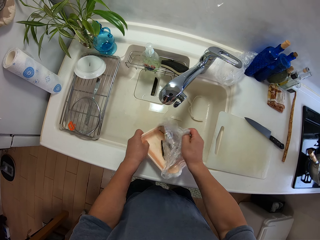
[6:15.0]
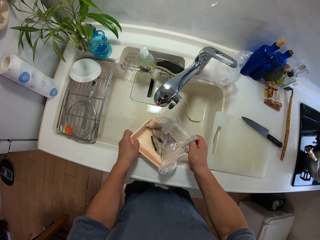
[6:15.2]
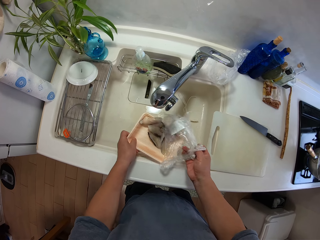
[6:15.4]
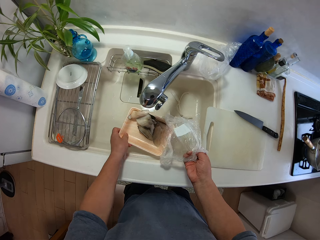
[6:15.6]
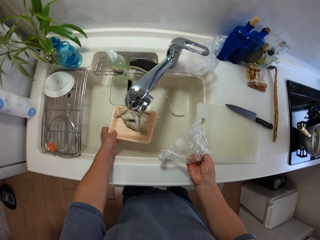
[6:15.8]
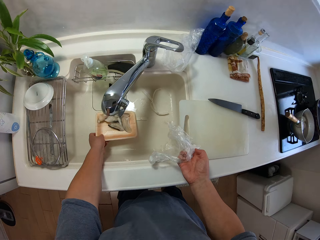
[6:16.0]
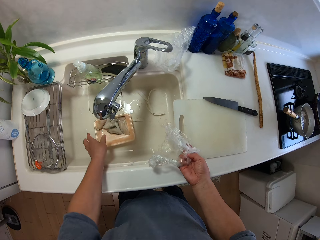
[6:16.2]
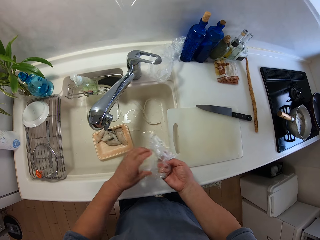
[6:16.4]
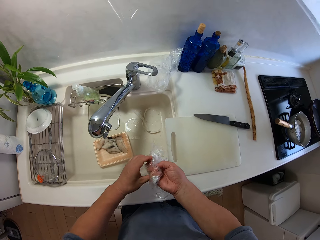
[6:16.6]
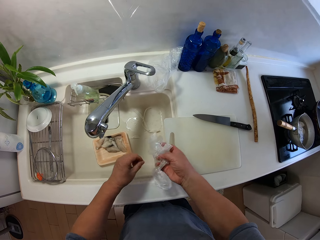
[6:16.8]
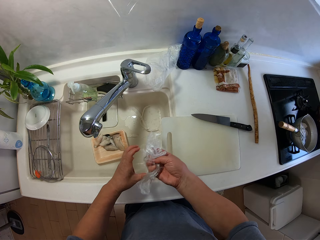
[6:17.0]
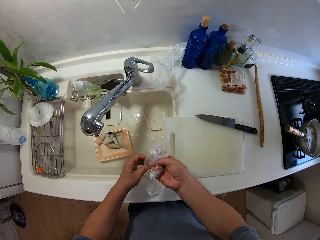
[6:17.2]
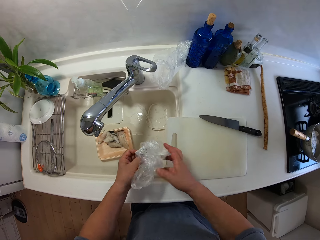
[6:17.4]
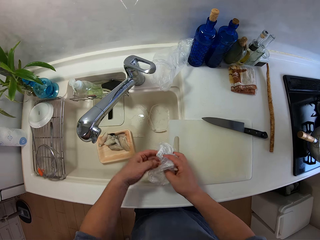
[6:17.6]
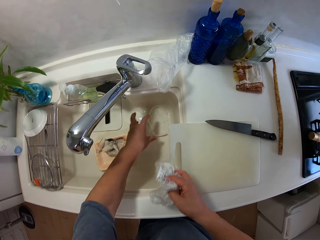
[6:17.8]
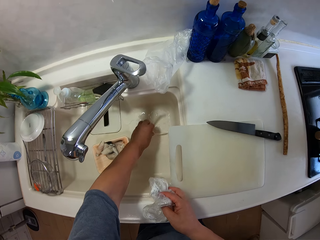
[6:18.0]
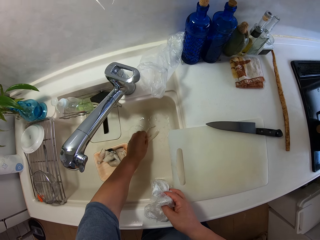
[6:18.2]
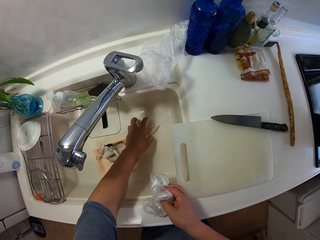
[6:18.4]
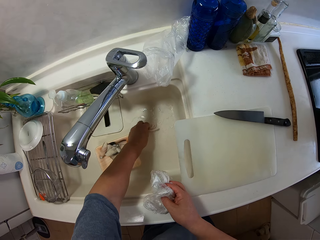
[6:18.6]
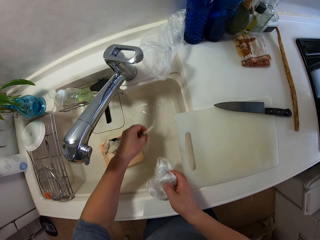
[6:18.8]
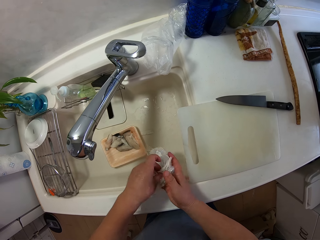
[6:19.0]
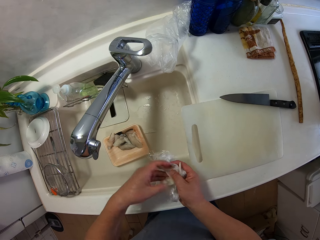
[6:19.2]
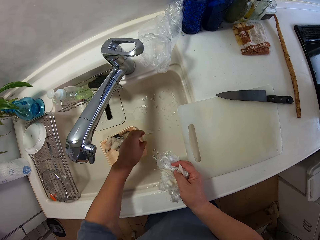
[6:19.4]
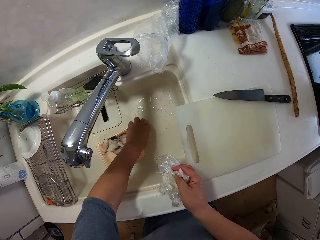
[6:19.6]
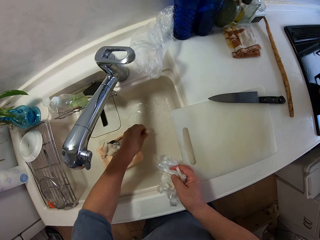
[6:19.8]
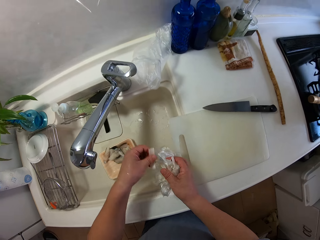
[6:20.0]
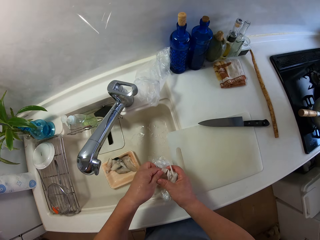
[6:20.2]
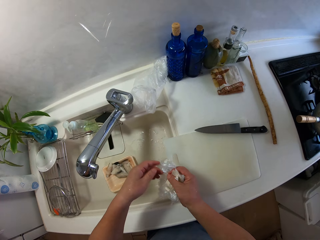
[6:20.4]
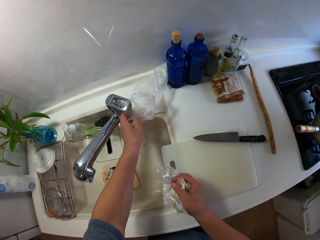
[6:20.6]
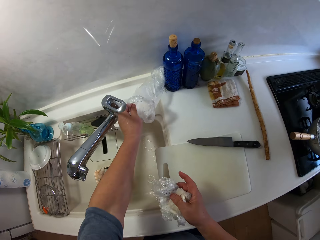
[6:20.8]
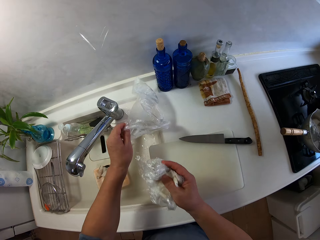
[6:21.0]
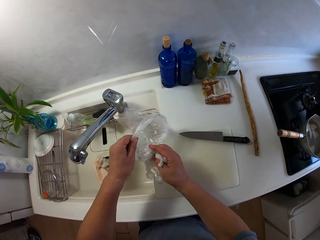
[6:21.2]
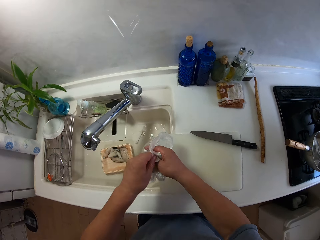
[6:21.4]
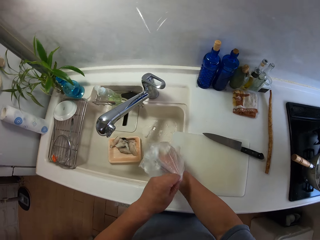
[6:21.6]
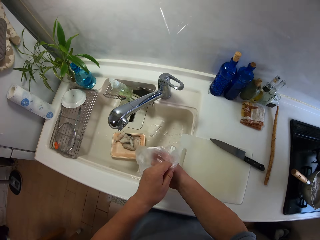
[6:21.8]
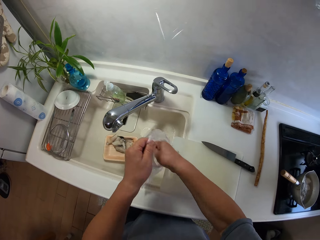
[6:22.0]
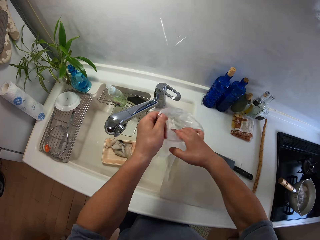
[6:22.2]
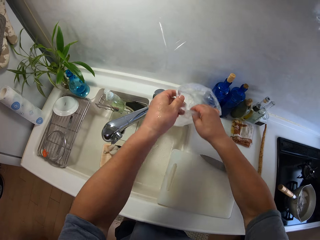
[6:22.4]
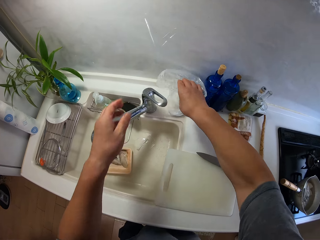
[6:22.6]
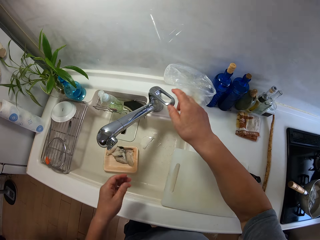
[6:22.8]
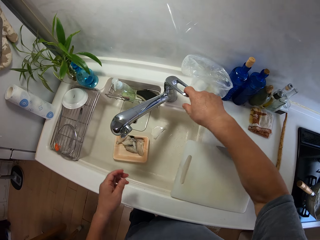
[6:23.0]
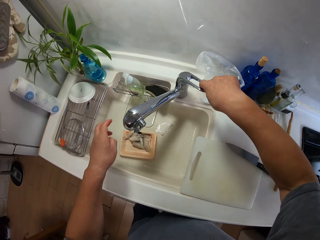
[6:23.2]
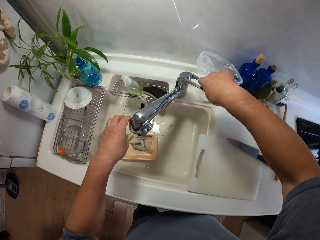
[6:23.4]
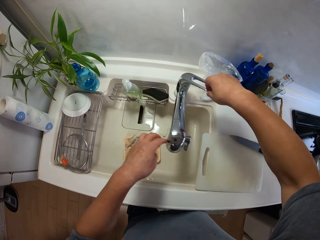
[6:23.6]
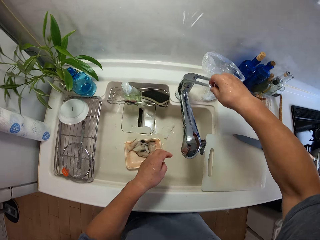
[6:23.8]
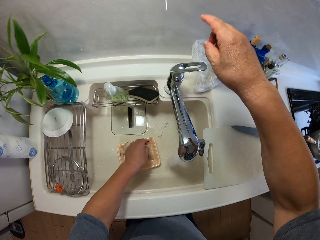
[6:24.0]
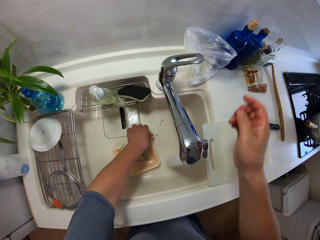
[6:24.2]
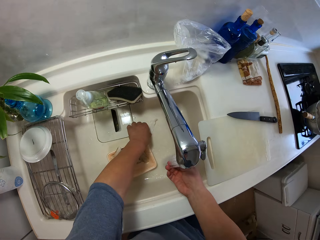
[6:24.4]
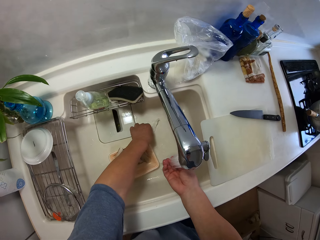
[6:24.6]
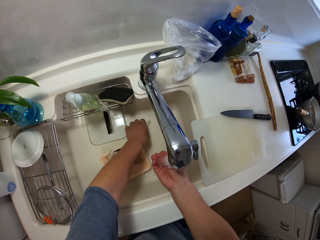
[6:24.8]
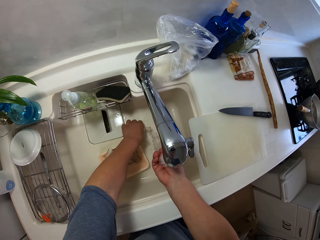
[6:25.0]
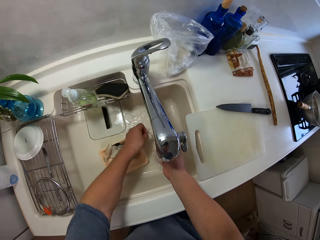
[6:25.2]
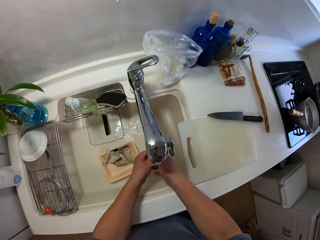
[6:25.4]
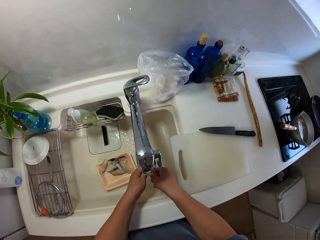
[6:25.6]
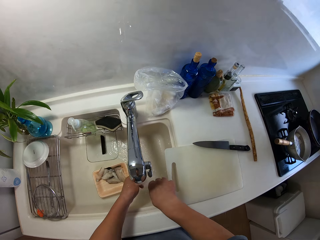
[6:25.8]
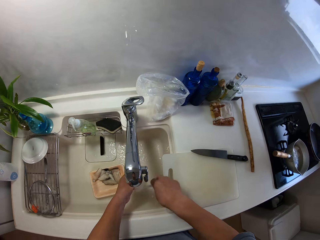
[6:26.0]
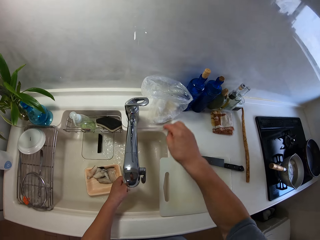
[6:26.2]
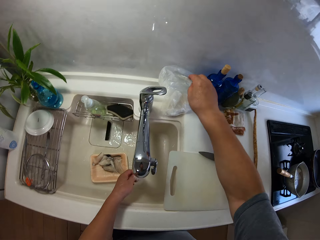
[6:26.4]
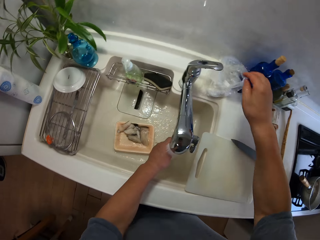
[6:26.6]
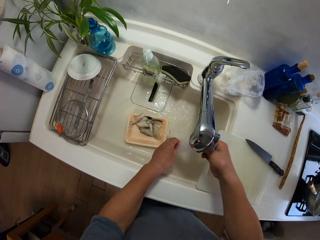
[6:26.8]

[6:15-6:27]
The camera wearer puts a particle from the sink into a wrapper. They drop the wrapper on the sink. They wash something. They put on the tap.

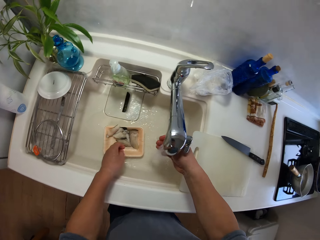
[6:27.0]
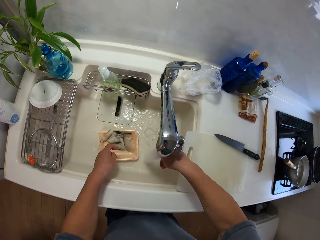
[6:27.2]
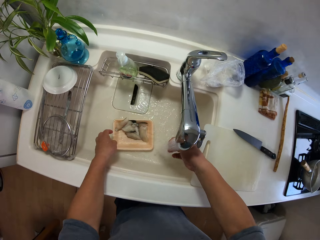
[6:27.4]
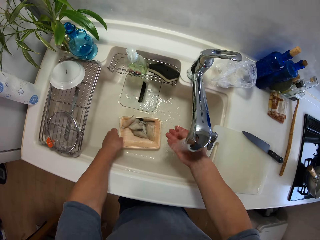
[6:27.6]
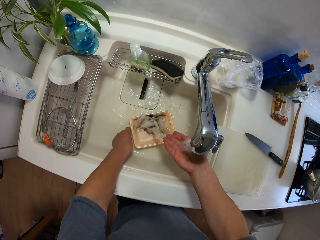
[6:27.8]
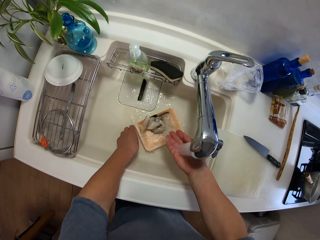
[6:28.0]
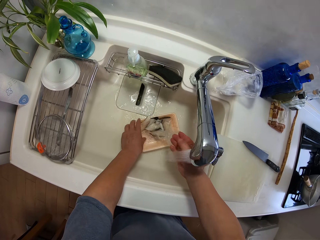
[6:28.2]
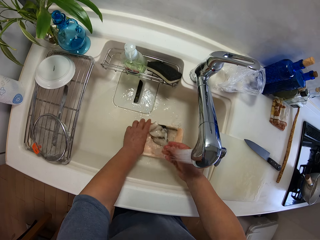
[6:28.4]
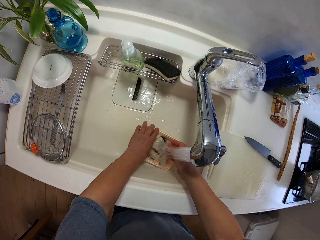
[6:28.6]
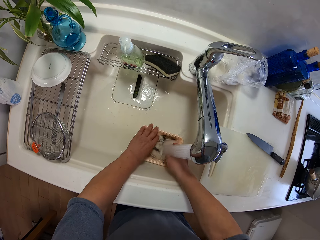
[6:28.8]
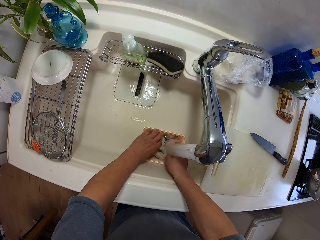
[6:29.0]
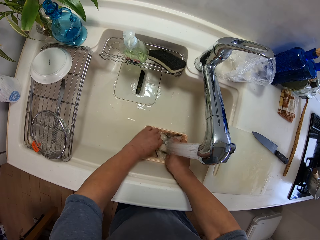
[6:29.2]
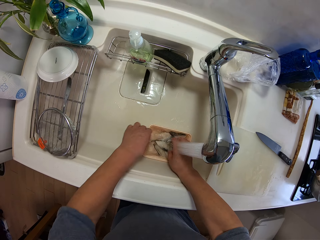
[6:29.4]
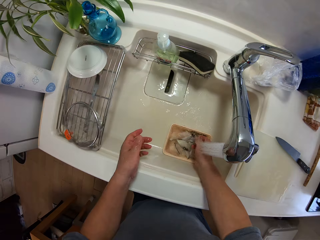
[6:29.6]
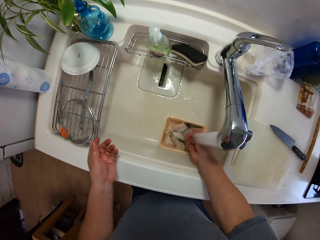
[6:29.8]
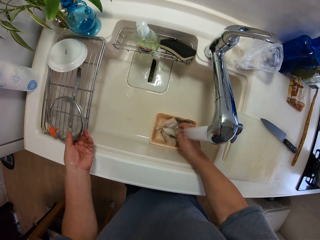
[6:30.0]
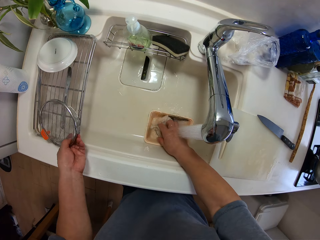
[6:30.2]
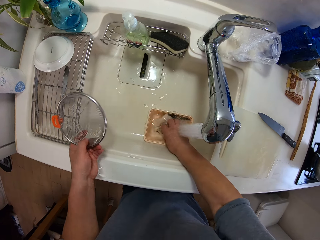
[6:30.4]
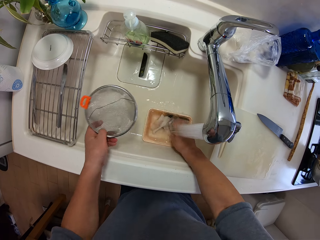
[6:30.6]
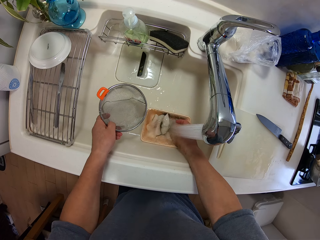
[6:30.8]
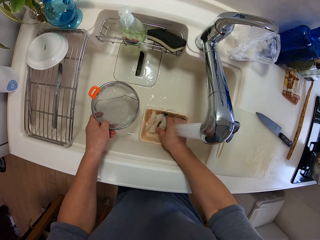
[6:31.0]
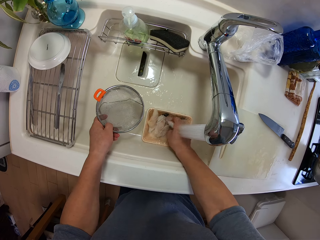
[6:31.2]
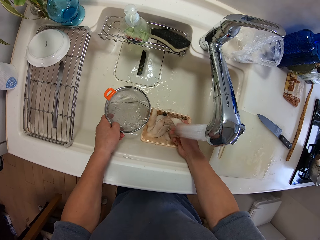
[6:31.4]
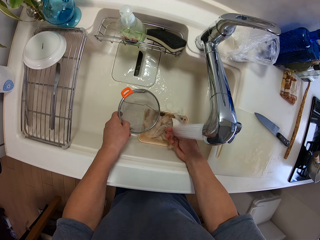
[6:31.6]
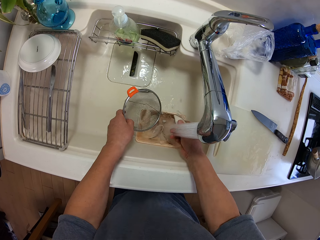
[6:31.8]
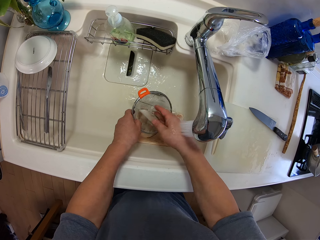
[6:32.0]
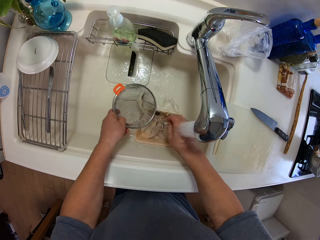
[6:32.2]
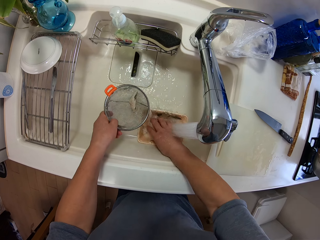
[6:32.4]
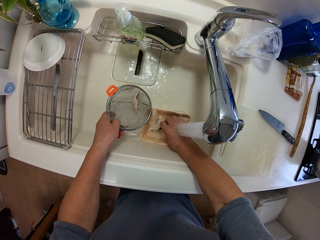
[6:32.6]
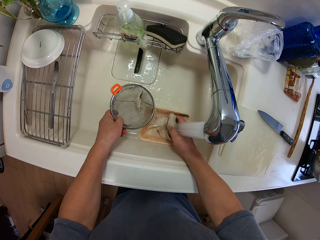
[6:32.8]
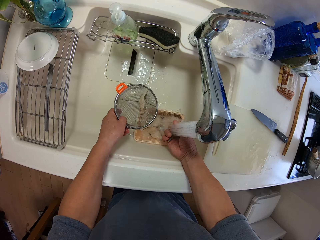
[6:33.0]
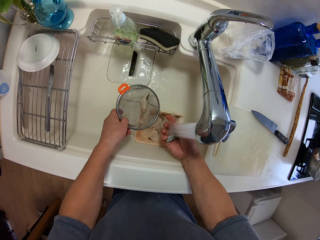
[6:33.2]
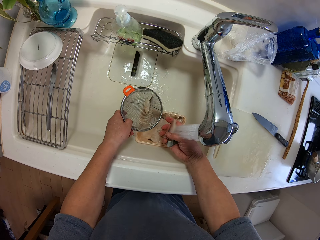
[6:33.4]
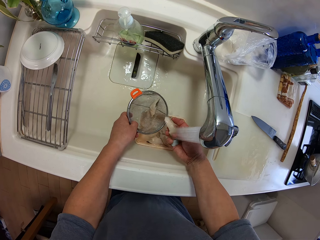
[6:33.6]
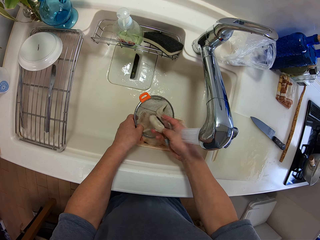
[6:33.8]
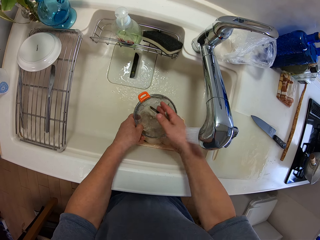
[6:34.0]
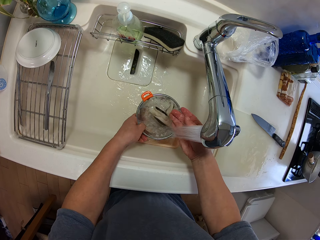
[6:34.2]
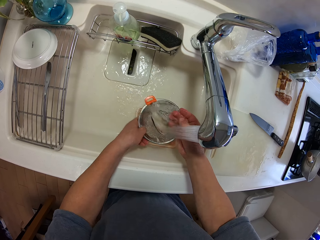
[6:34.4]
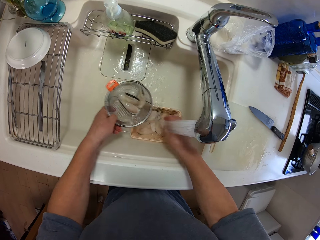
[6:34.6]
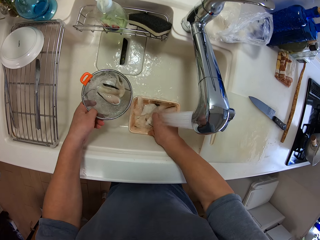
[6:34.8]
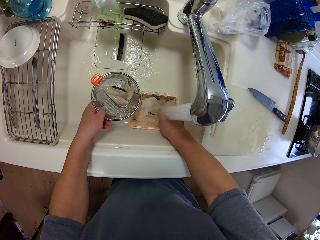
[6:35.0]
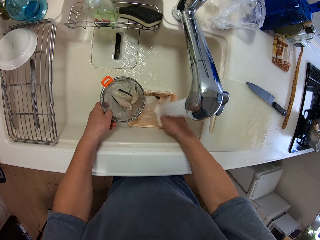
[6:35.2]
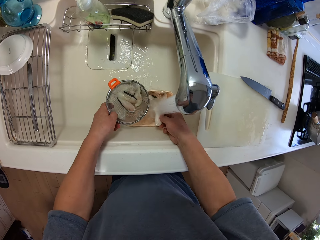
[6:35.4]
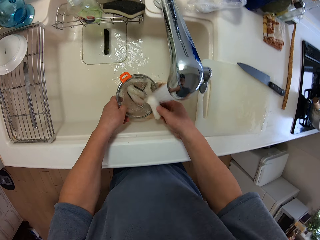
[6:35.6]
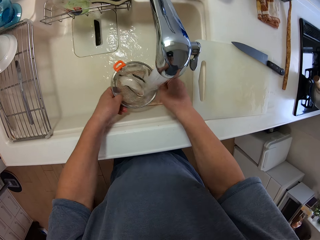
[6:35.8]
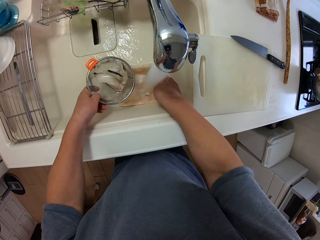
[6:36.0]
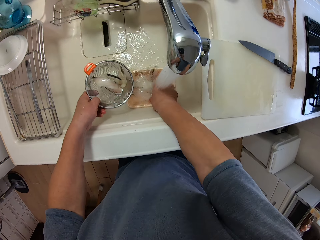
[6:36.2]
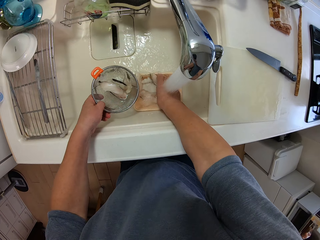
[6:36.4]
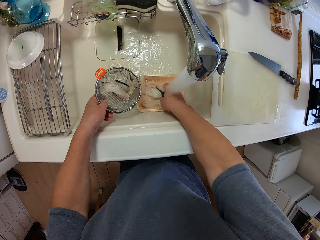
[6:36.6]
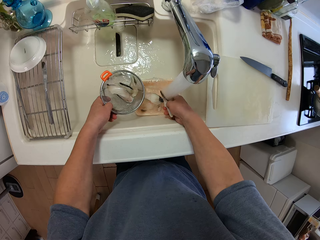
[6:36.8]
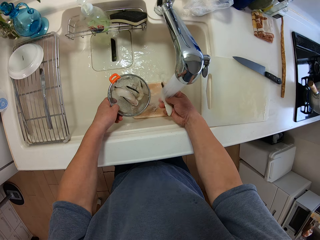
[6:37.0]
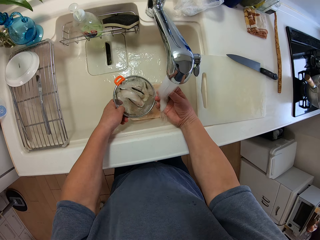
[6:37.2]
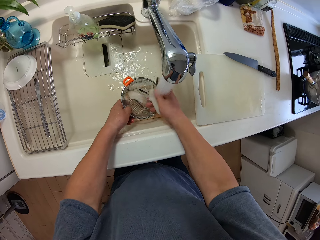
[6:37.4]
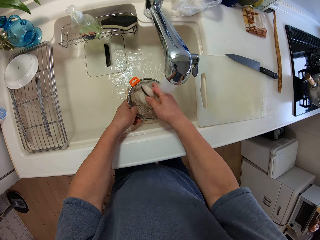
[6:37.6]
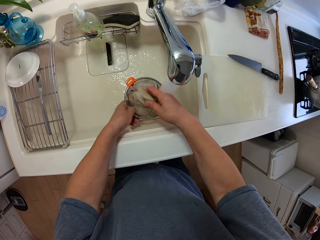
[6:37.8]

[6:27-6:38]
The camera wearer rinses food in a pack. They pick up a sieve. They put the food into the sieve.
